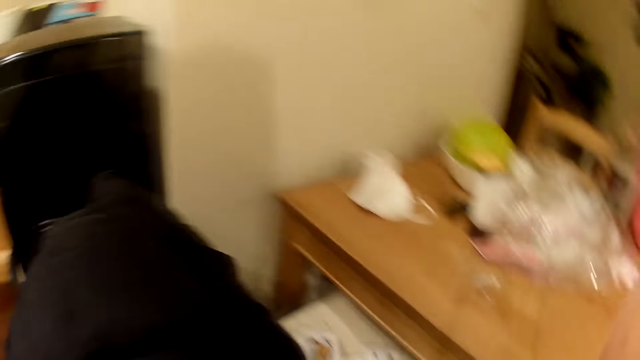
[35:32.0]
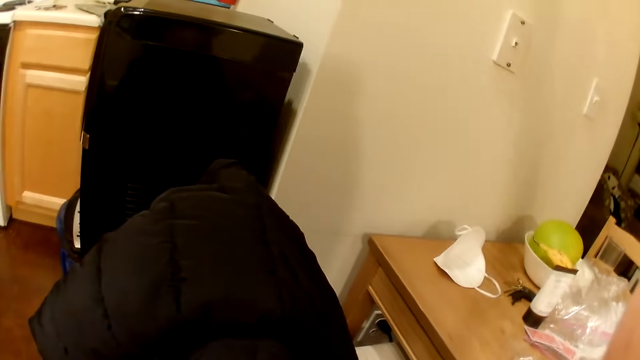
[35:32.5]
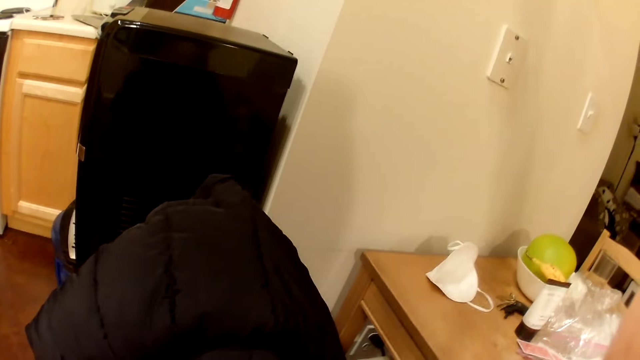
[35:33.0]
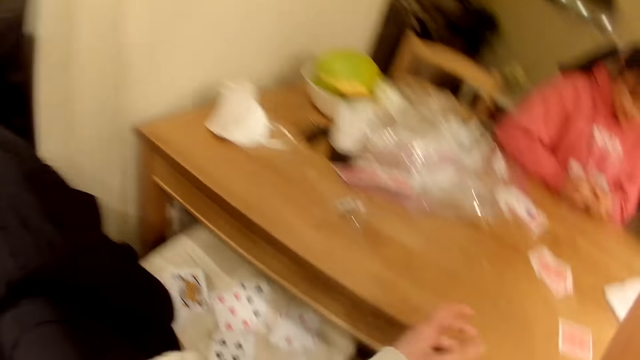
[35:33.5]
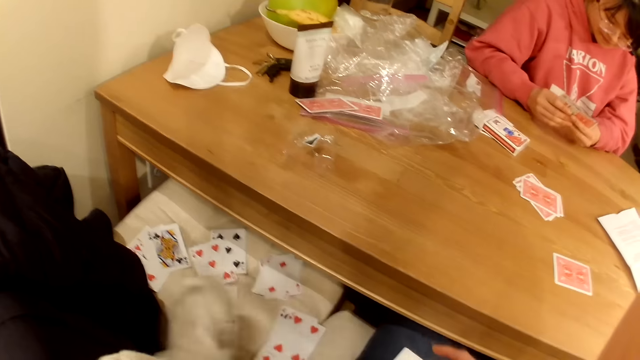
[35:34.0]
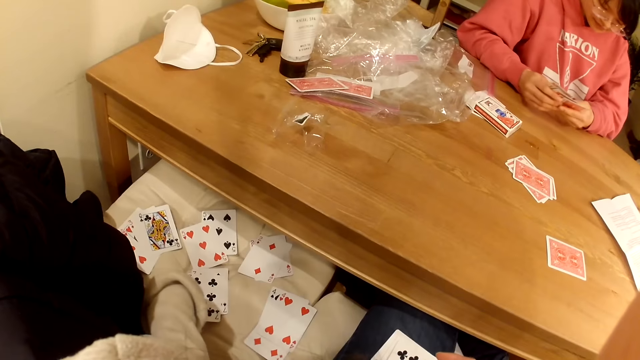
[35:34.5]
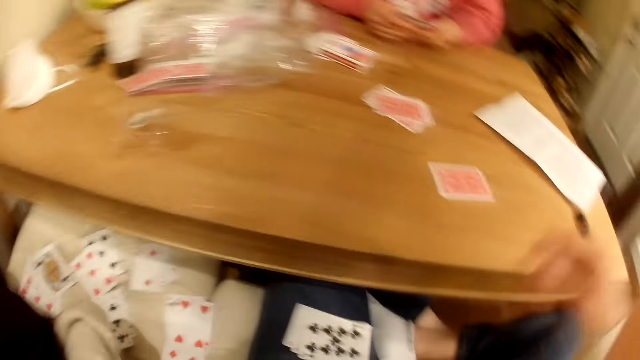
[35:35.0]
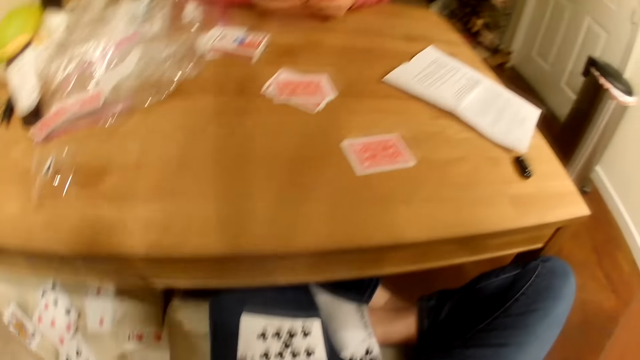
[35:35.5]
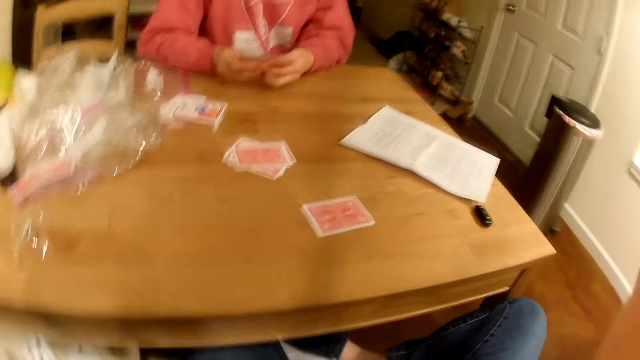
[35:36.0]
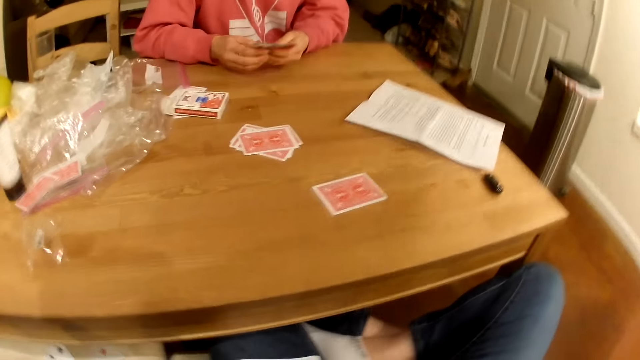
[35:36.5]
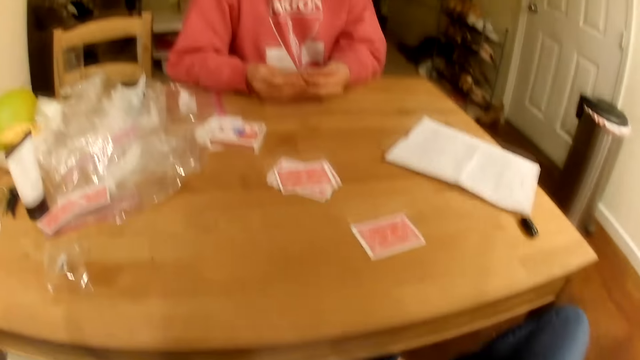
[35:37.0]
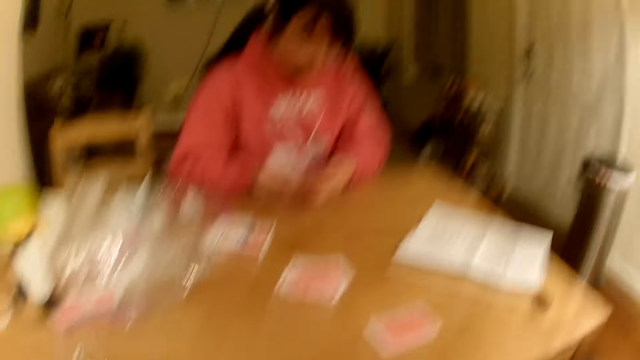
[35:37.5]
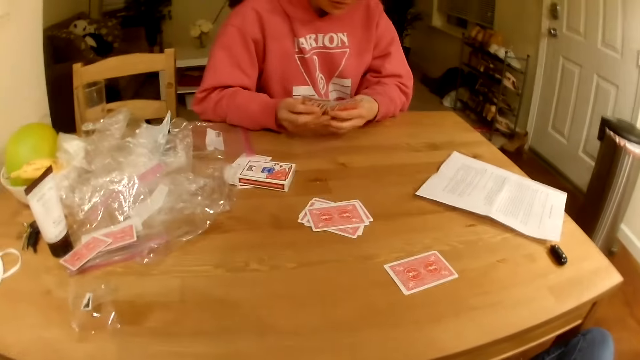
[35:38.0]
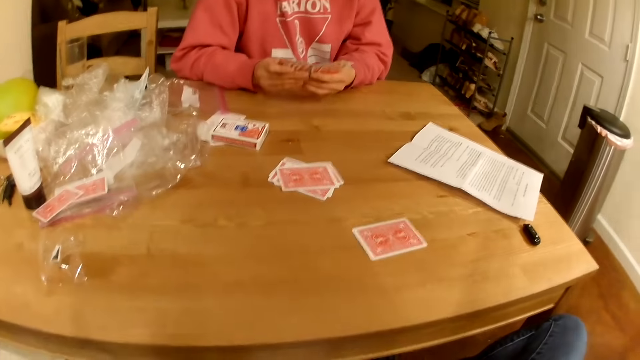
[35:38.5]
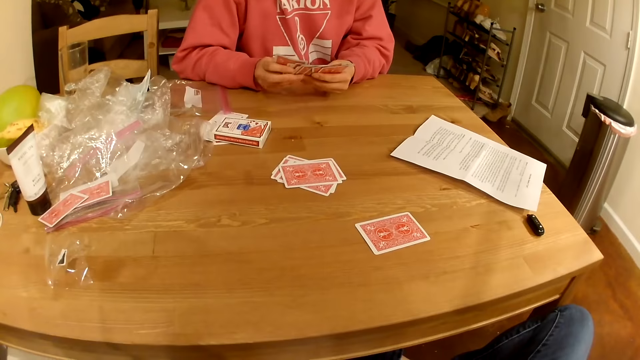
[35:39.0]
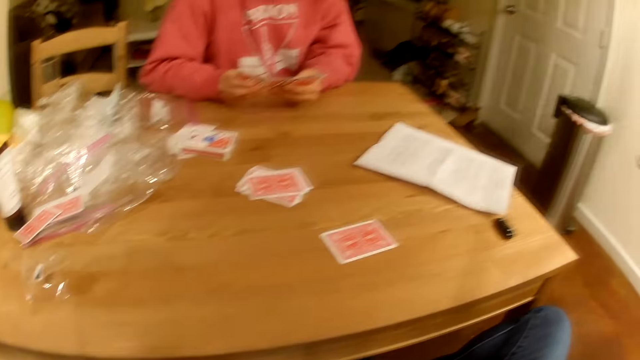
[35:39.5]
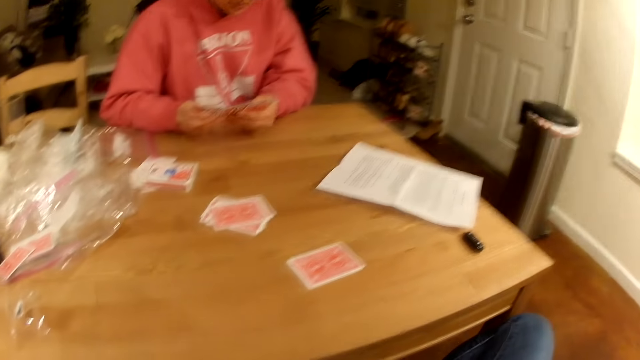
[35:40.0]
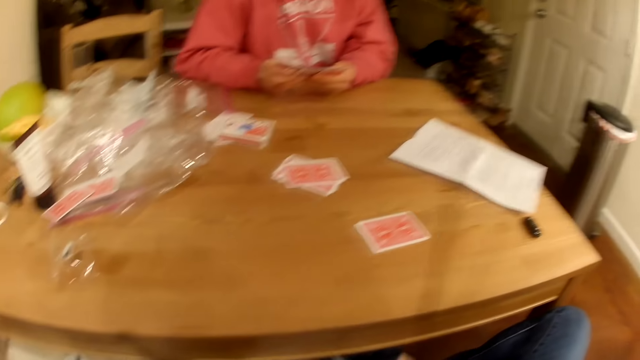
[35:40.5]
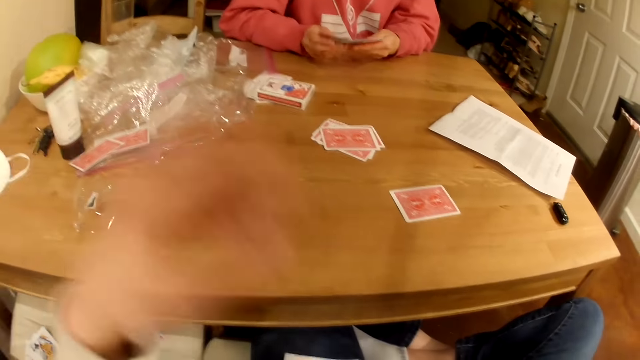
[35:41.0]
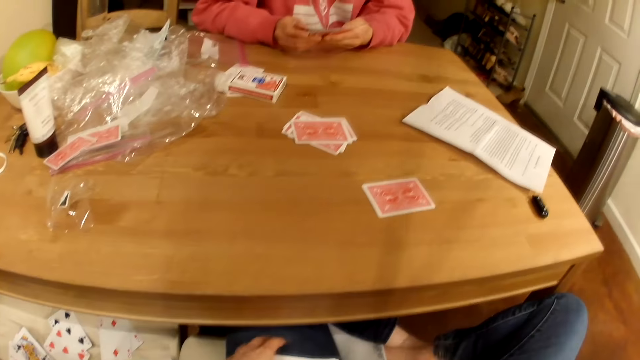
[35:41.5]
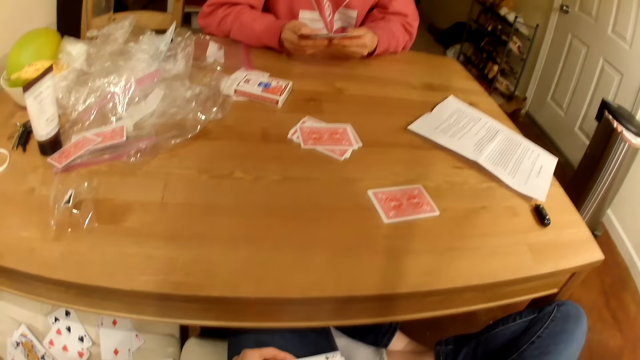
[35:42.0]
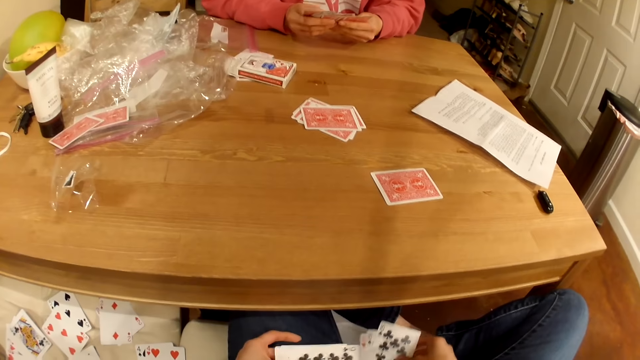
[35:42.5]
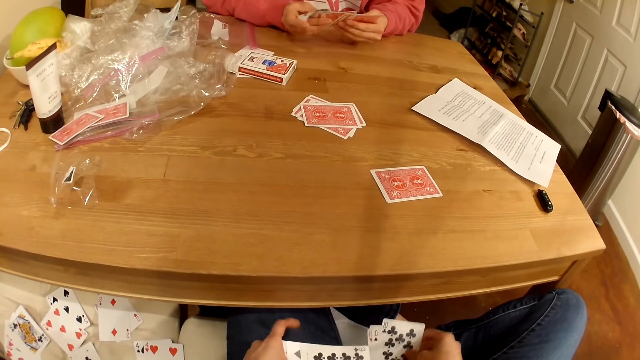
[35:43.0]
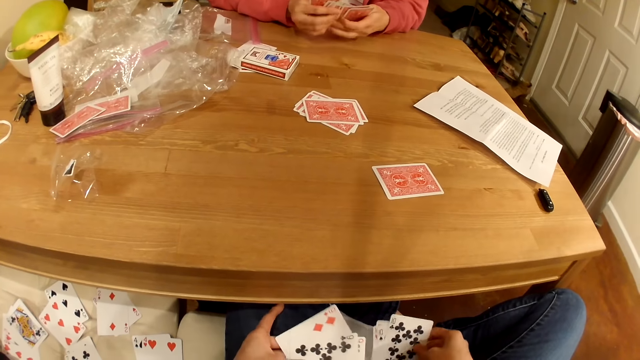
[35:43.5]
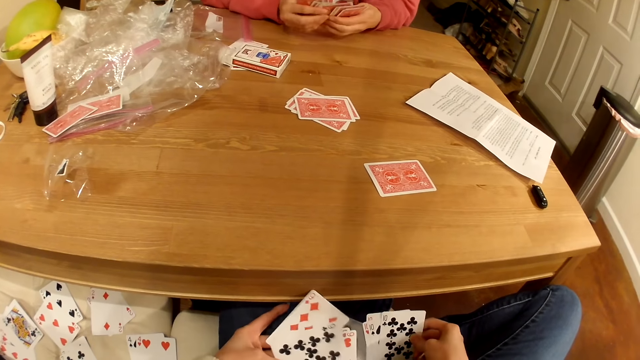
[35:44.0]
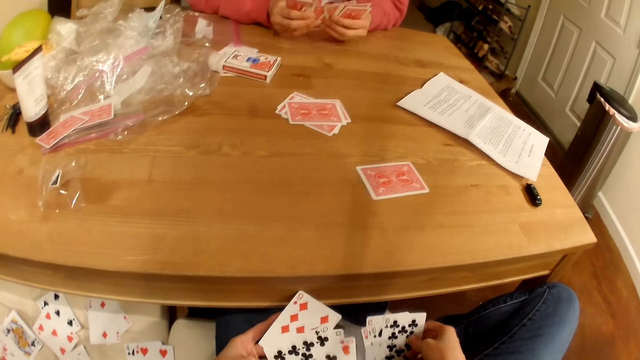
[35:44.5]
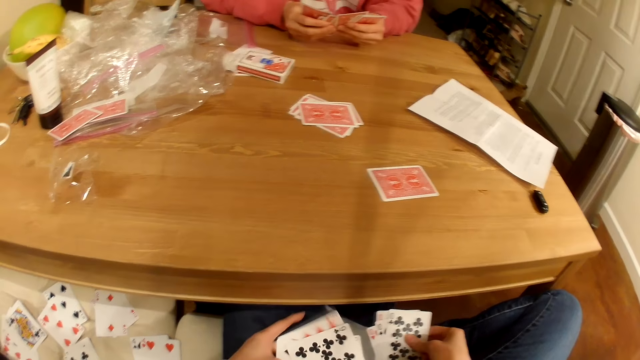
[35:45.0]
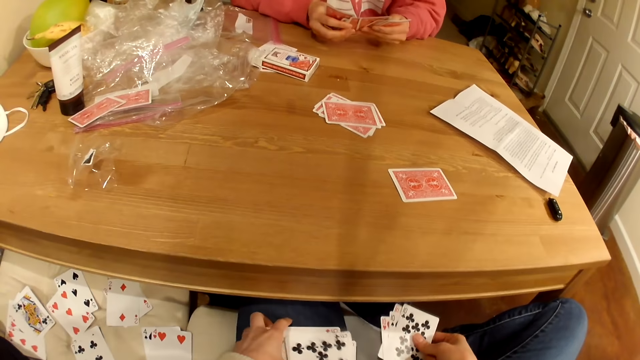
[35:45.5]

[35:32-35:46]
The camera wearer looks to the left. They place the playing cards on the seat. They look down at the cards. They adjust the camera. They look at a lady. They pick the playing cards from the thighs. They shuffle the playing cards.

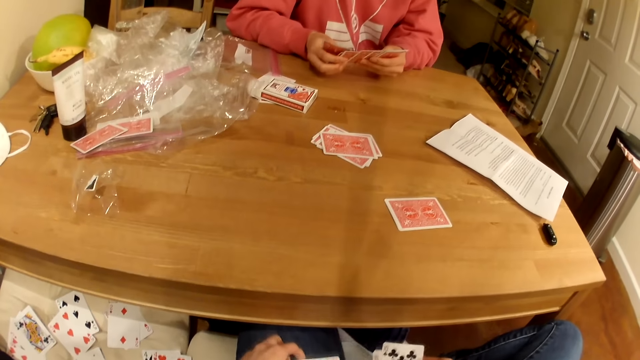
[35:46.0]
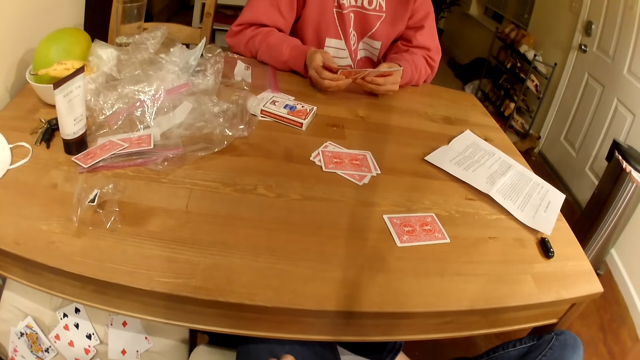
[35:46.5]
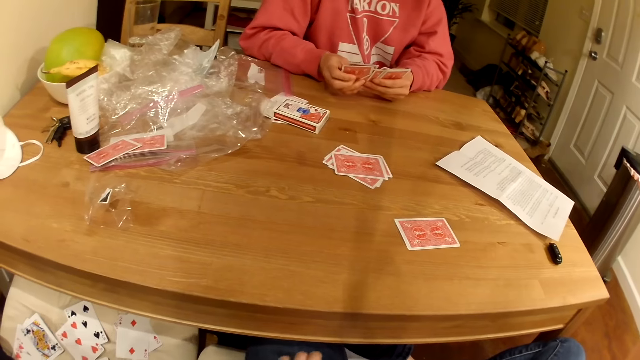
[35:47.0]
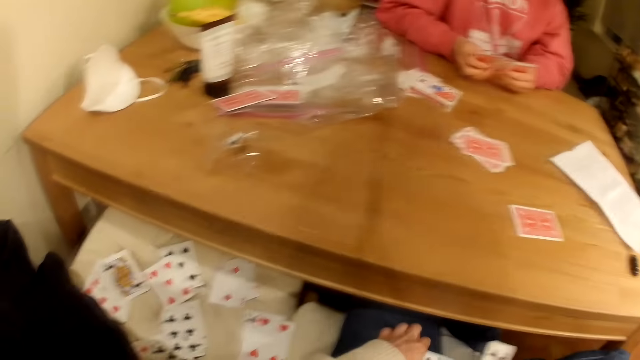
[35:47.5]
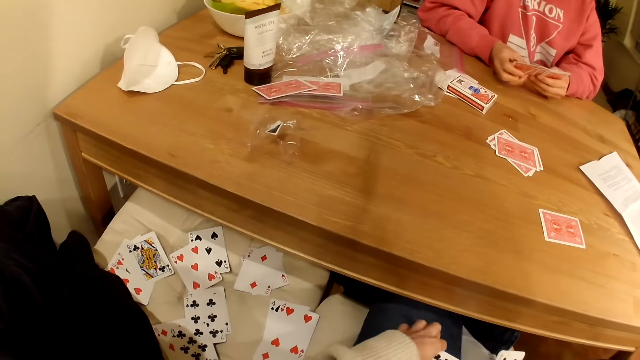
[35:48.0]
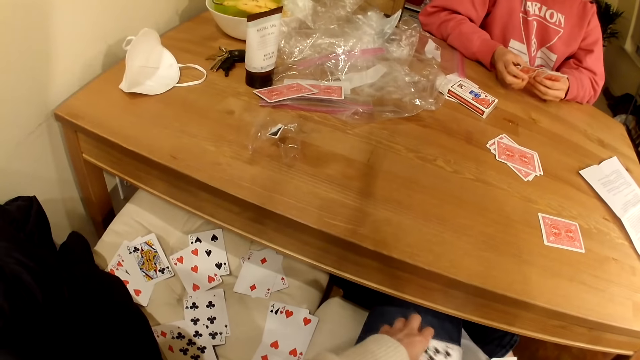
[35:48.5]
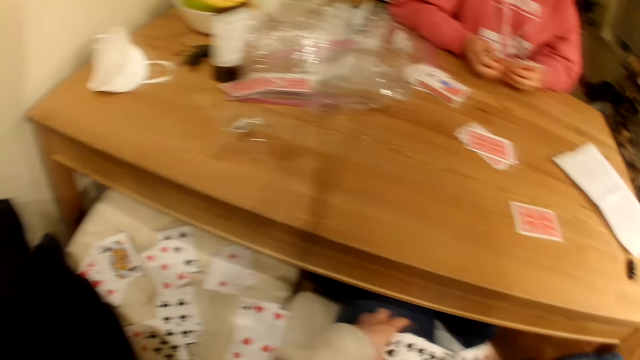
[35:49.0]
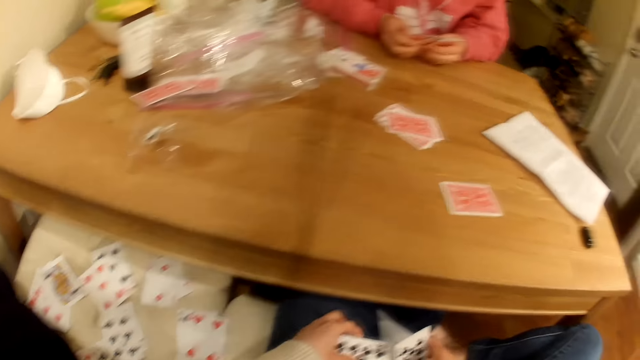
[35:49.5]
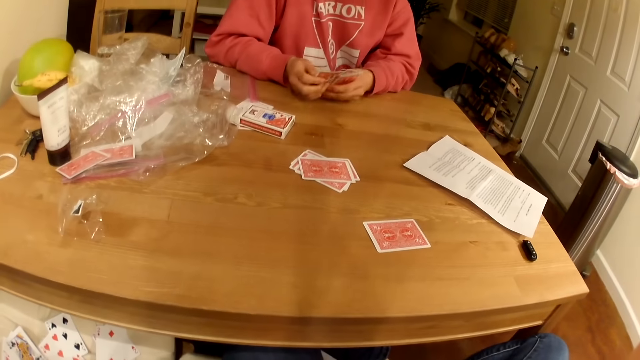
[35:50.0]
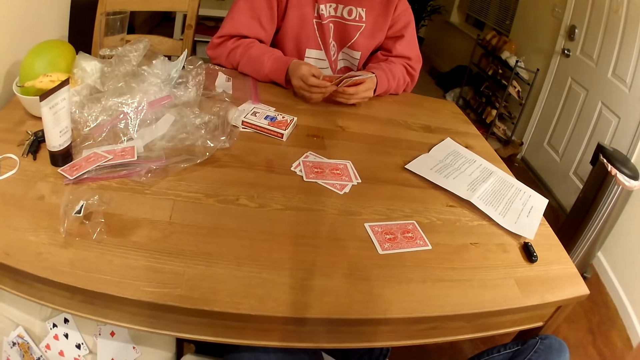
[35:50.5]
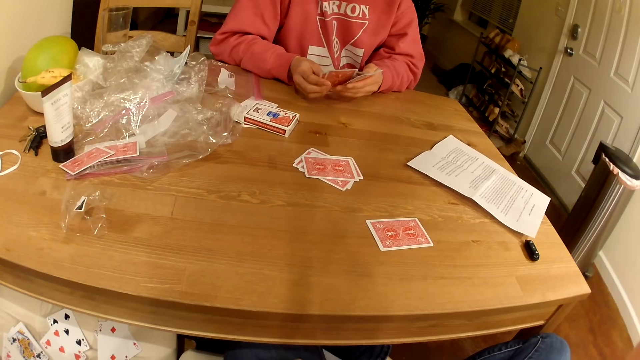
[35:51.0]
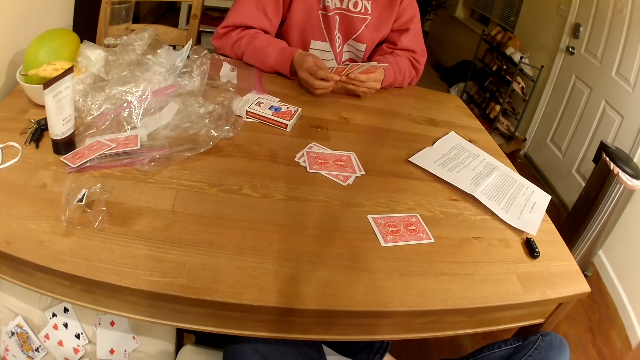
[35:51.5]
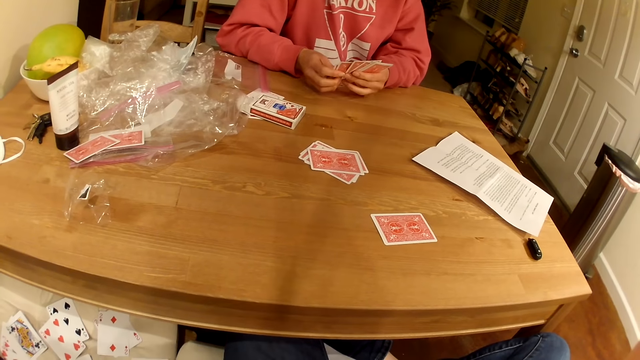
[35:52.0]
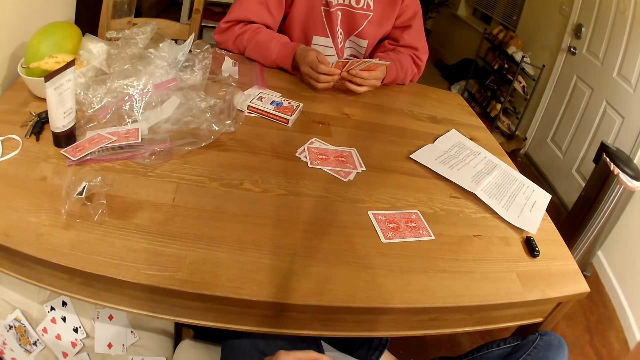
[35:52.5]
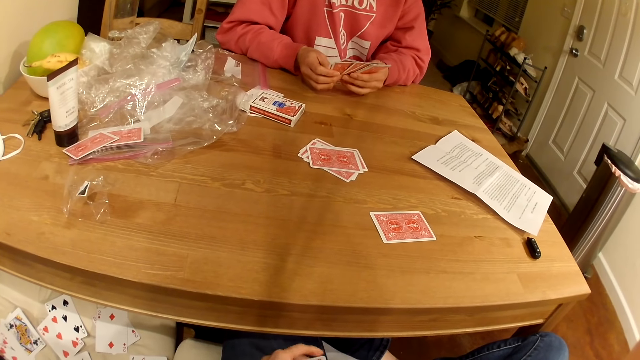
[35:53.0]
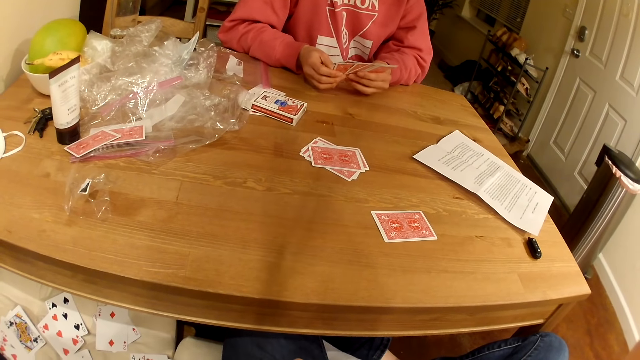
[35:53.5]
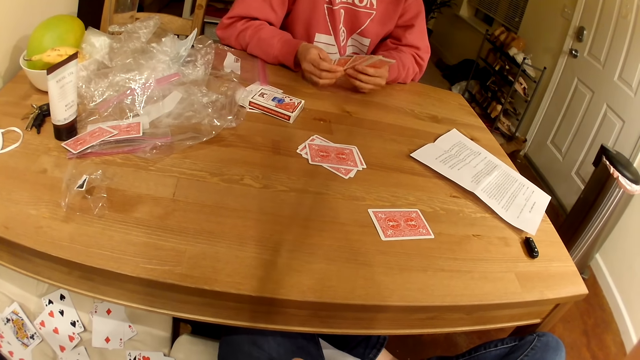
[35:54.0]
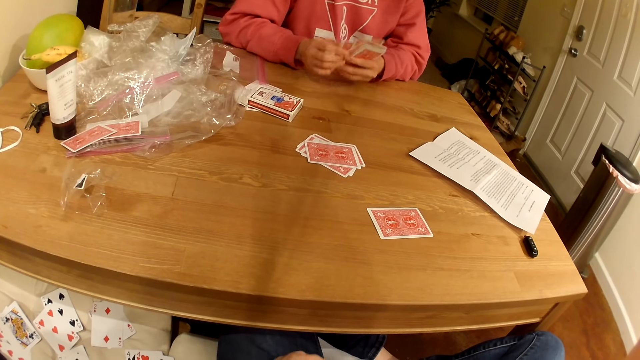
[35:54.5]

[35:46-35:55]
The camera wearer looks around. They look down at the cards. They look at a lady.
